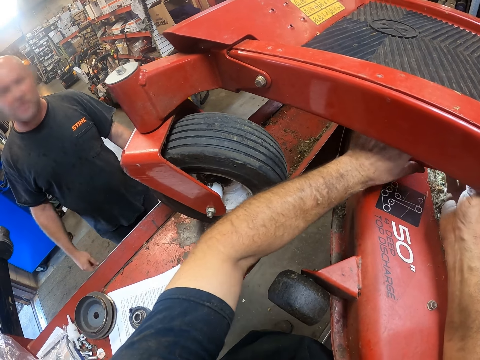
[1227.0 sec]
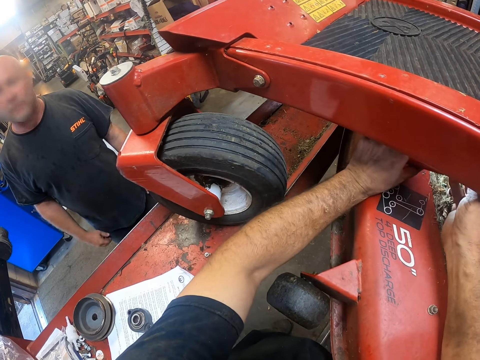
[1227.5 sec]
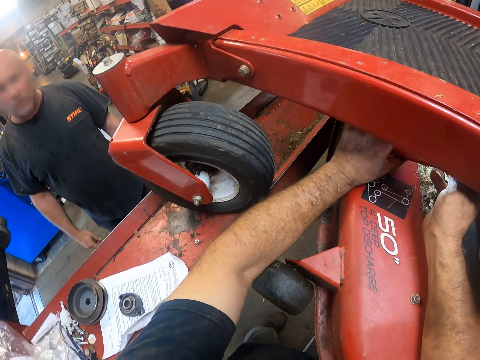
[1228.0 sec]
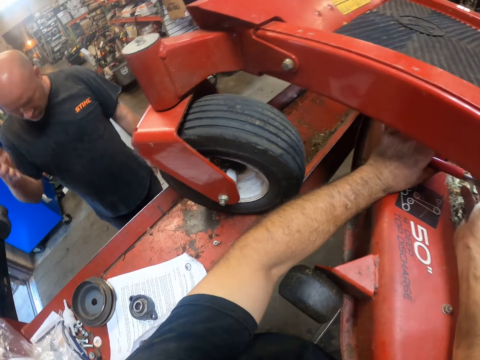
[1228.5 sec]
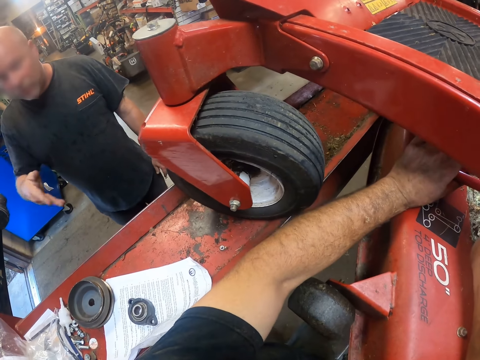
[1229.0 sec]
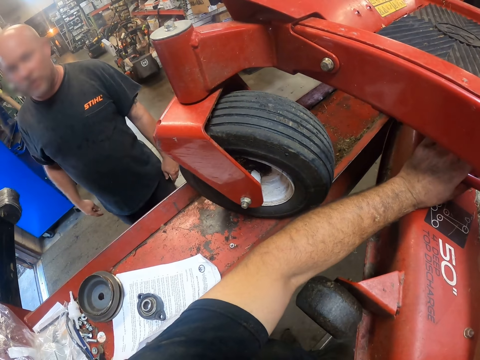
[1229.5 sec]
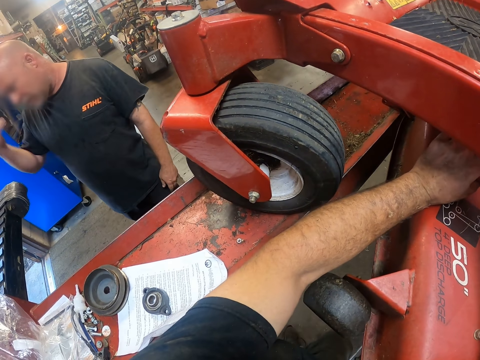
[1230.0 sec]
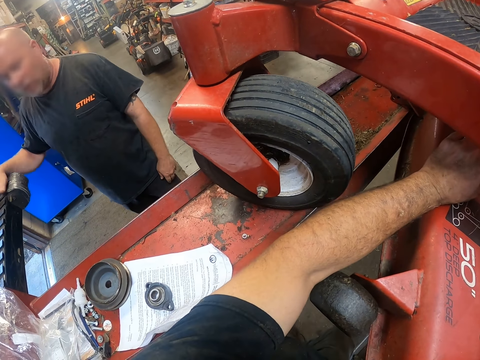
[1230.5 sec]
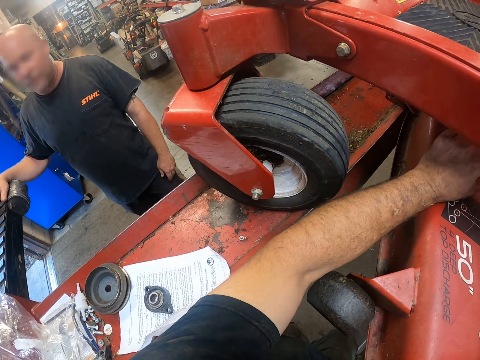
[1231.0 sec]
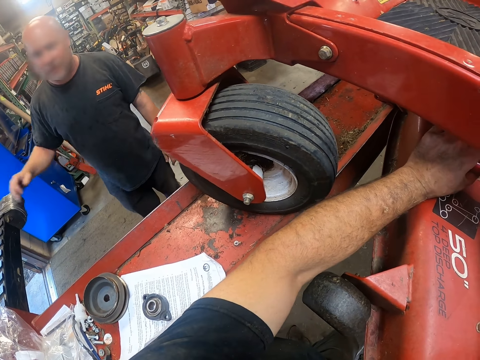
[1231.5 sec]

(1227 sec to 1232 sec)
The camera wearer reaches for a metal piece from beneath the feet rest with the adjustable pliers.
